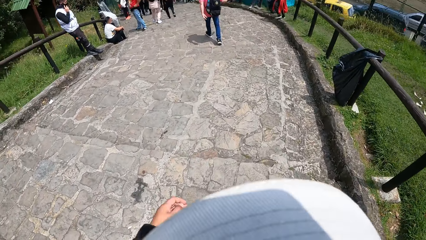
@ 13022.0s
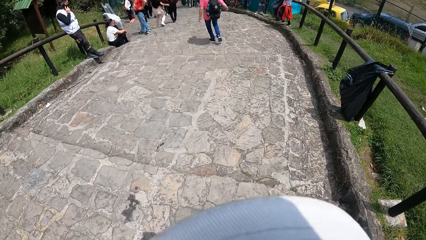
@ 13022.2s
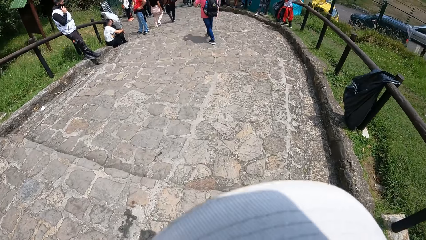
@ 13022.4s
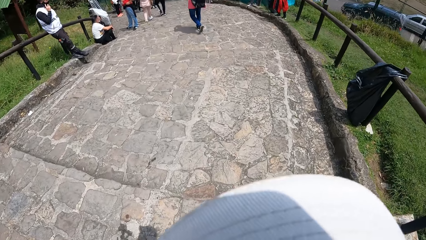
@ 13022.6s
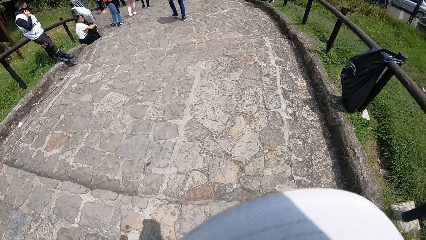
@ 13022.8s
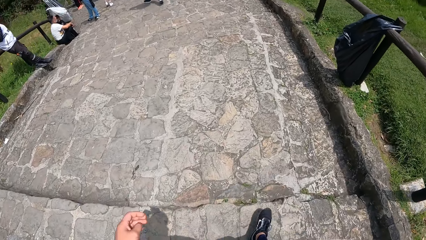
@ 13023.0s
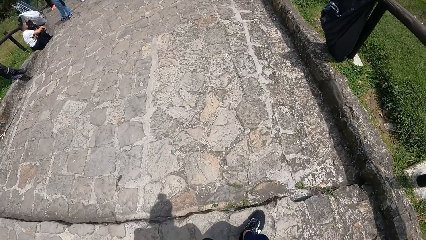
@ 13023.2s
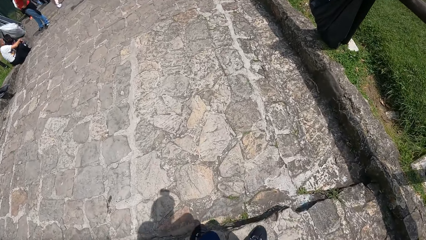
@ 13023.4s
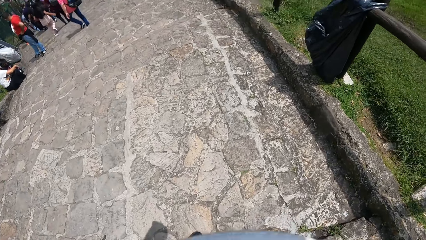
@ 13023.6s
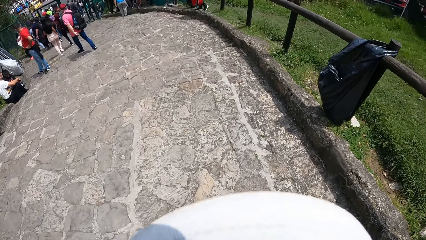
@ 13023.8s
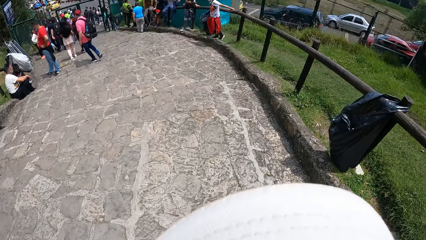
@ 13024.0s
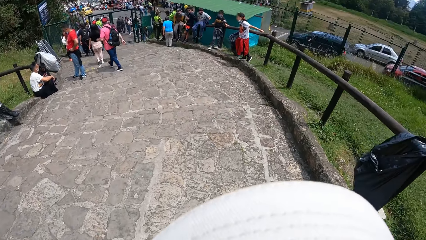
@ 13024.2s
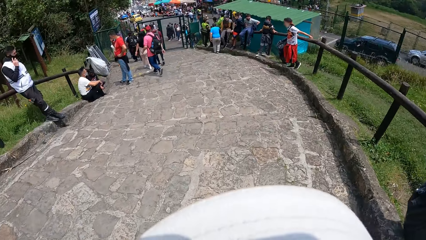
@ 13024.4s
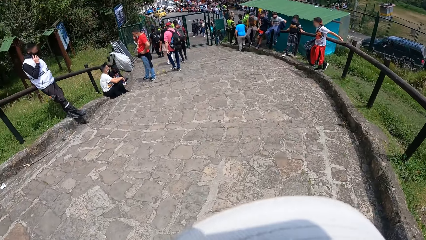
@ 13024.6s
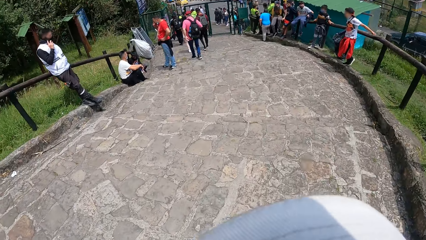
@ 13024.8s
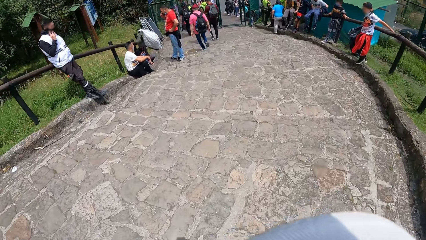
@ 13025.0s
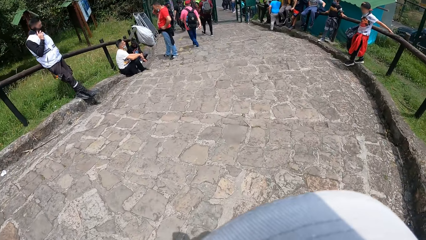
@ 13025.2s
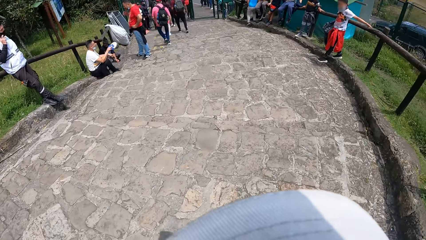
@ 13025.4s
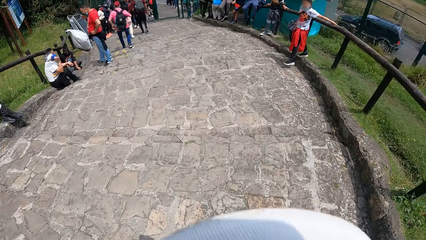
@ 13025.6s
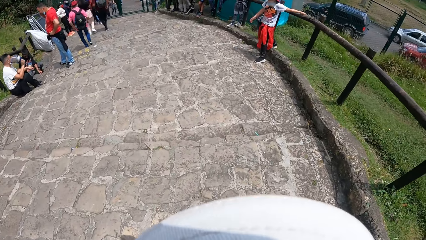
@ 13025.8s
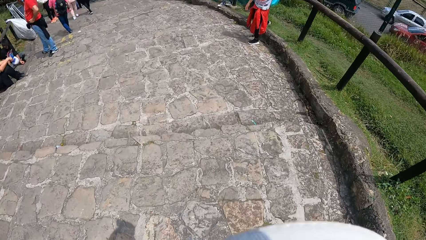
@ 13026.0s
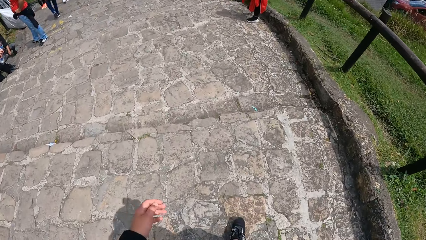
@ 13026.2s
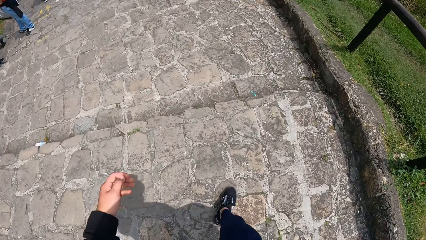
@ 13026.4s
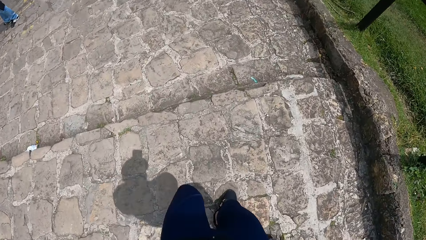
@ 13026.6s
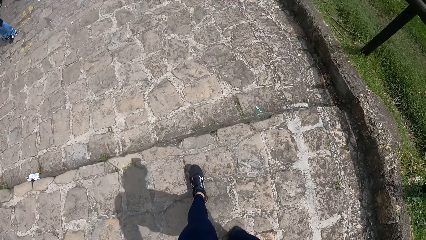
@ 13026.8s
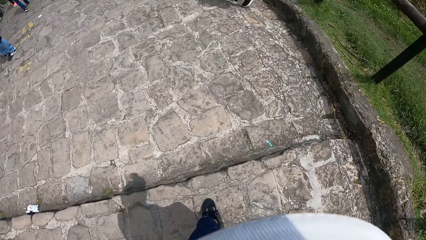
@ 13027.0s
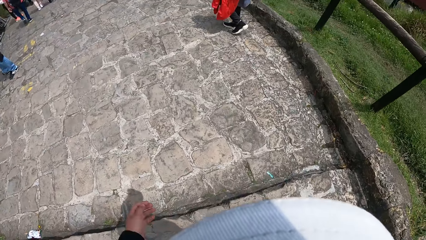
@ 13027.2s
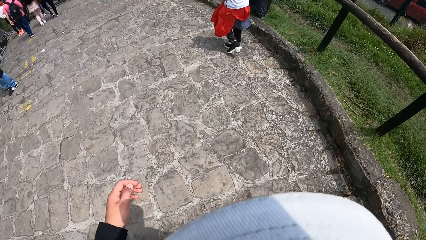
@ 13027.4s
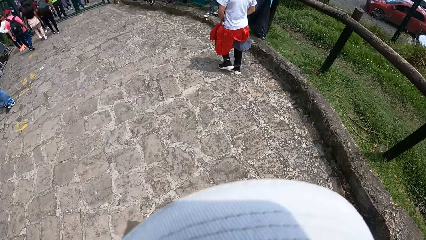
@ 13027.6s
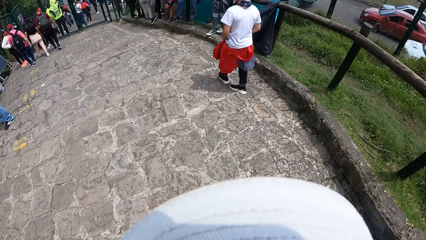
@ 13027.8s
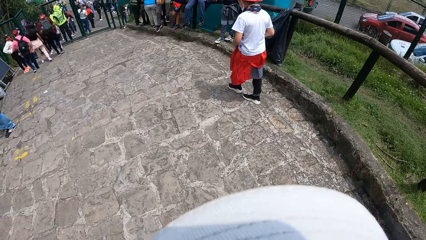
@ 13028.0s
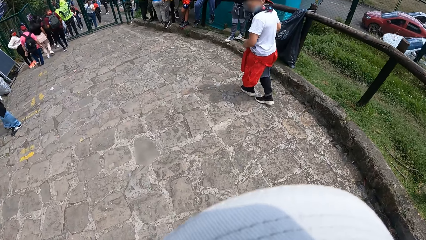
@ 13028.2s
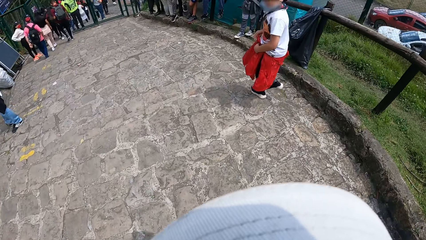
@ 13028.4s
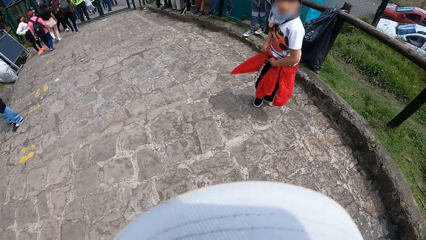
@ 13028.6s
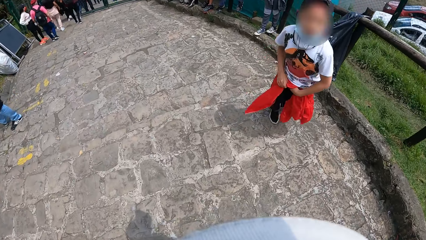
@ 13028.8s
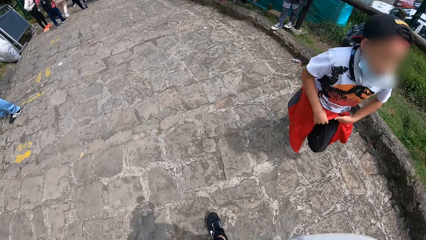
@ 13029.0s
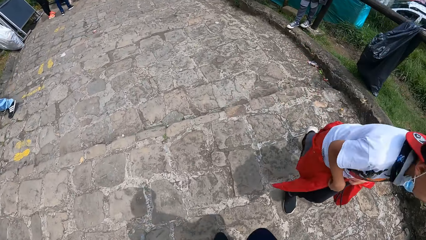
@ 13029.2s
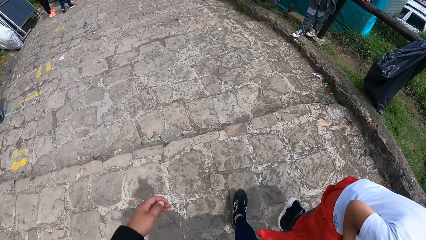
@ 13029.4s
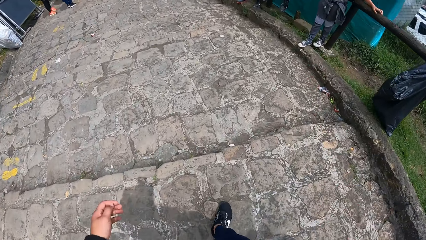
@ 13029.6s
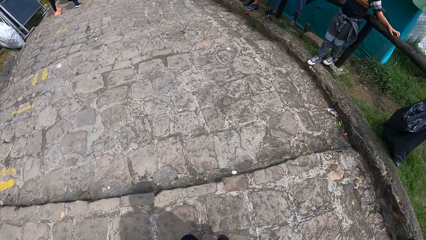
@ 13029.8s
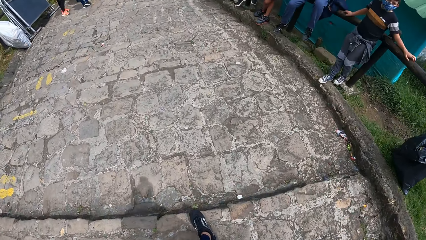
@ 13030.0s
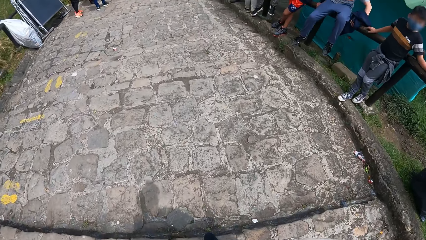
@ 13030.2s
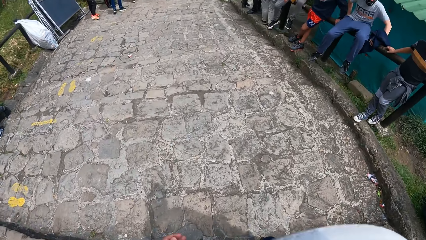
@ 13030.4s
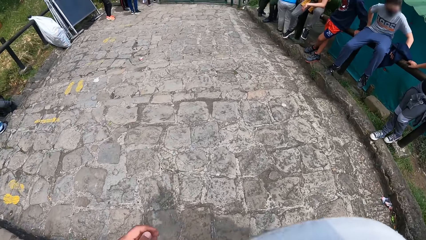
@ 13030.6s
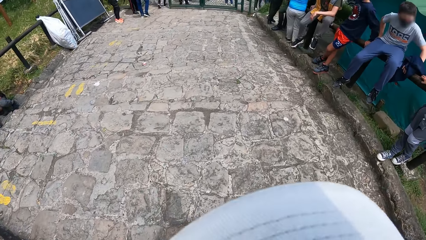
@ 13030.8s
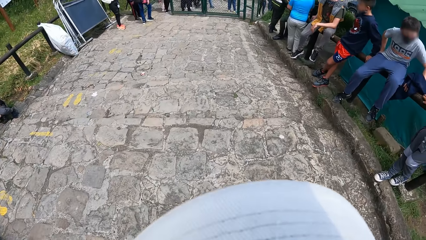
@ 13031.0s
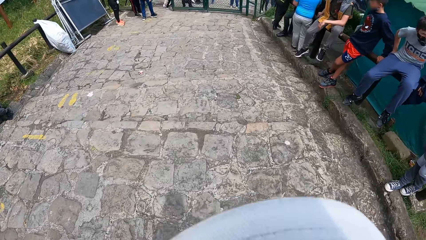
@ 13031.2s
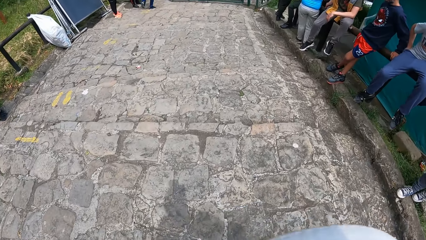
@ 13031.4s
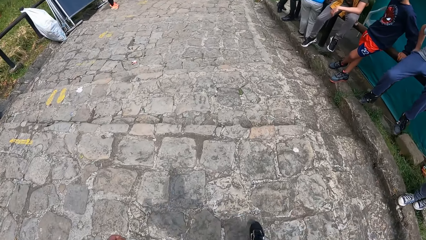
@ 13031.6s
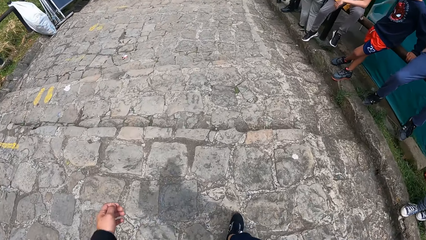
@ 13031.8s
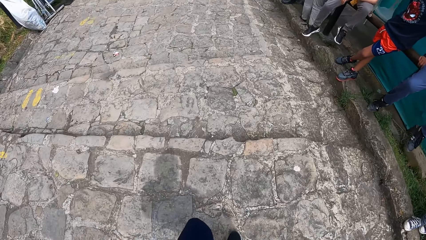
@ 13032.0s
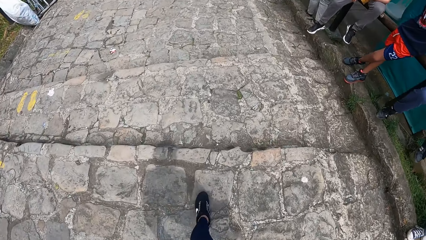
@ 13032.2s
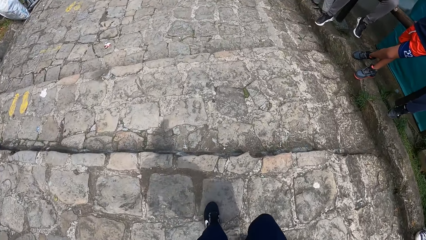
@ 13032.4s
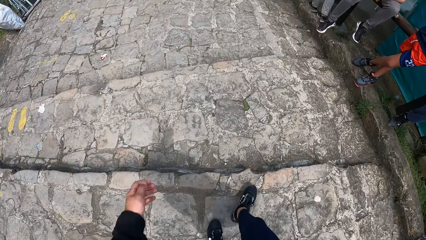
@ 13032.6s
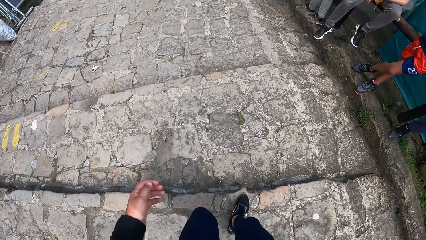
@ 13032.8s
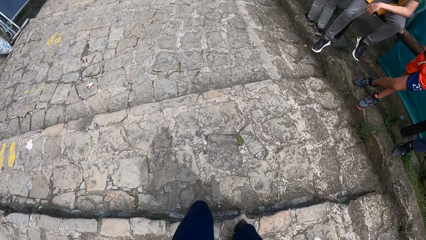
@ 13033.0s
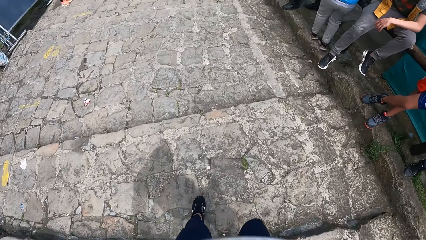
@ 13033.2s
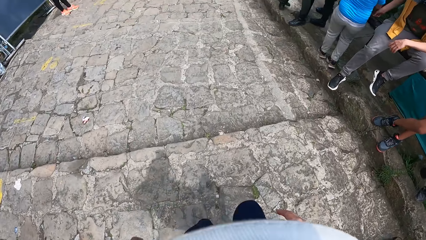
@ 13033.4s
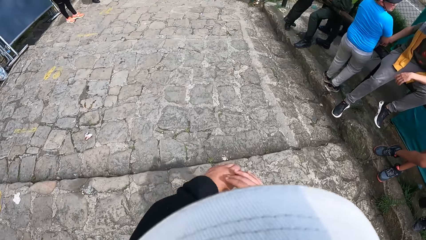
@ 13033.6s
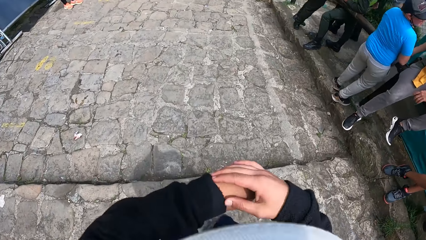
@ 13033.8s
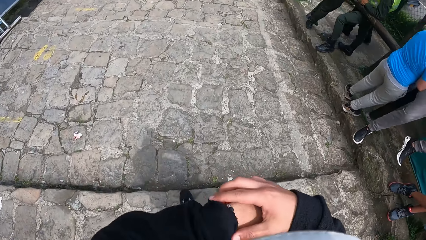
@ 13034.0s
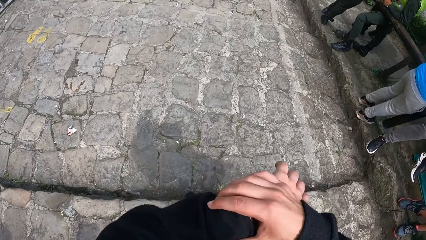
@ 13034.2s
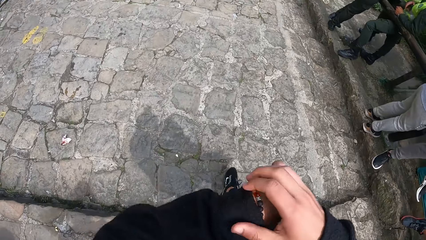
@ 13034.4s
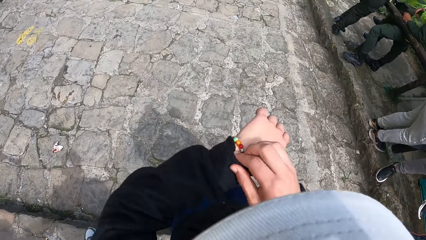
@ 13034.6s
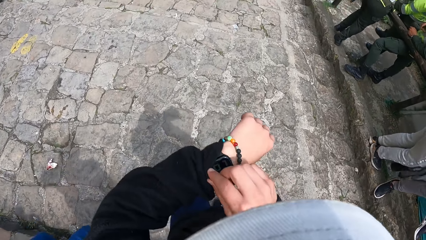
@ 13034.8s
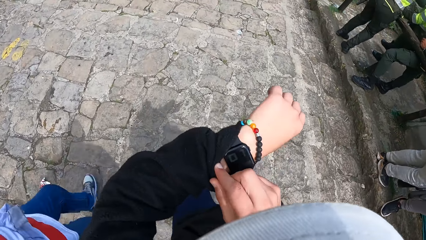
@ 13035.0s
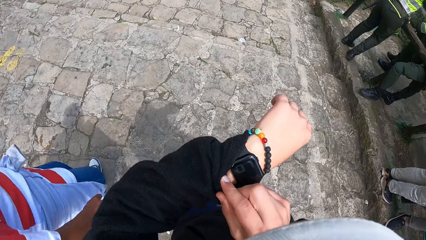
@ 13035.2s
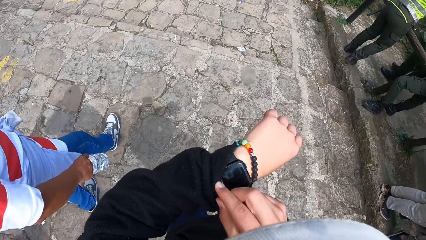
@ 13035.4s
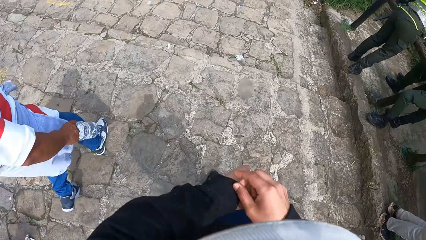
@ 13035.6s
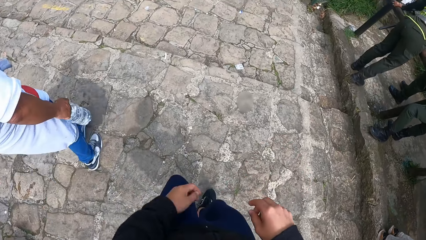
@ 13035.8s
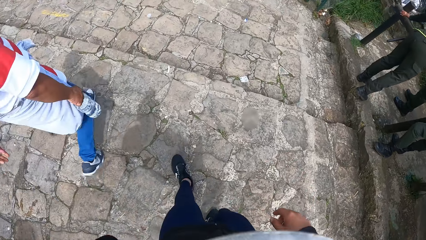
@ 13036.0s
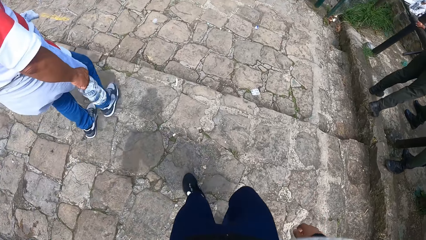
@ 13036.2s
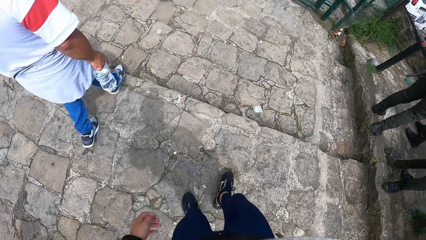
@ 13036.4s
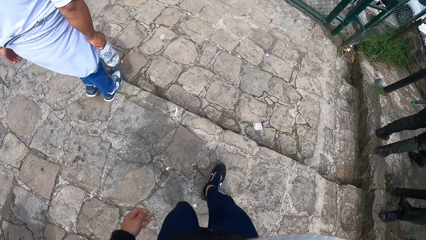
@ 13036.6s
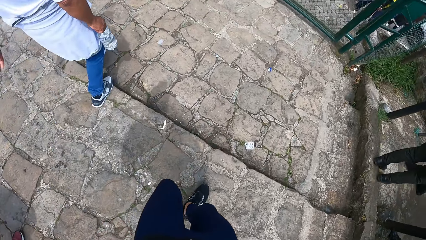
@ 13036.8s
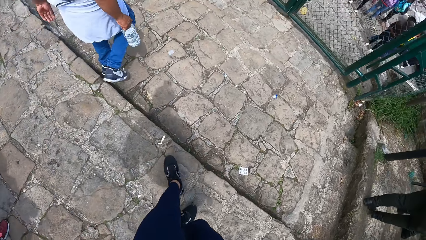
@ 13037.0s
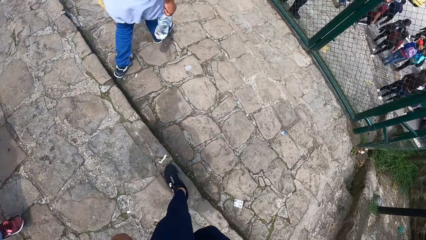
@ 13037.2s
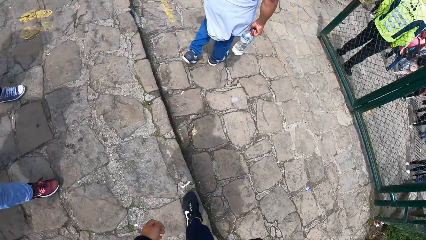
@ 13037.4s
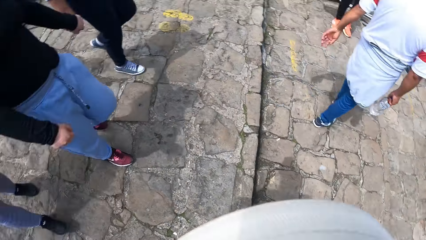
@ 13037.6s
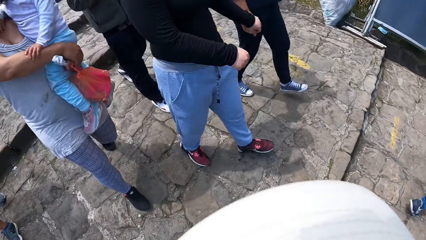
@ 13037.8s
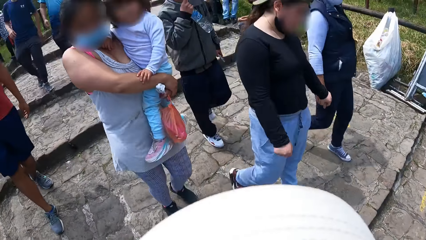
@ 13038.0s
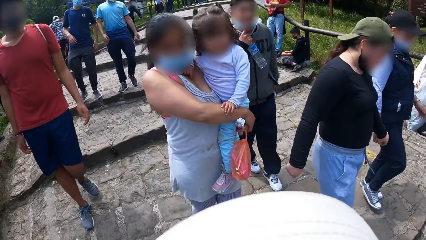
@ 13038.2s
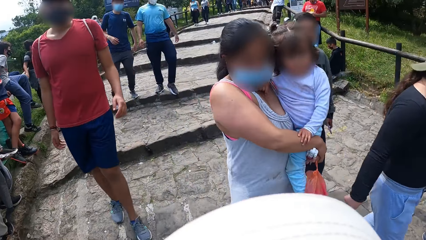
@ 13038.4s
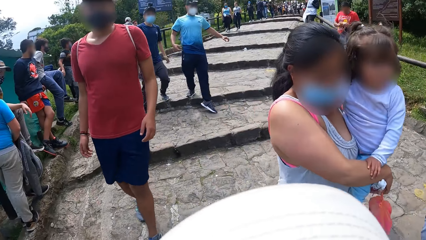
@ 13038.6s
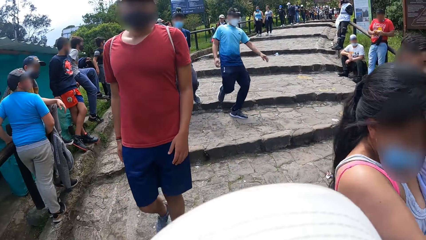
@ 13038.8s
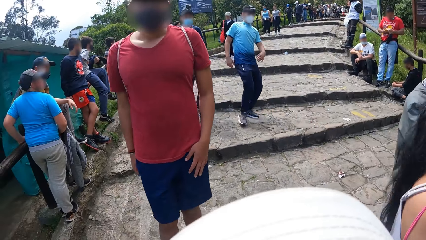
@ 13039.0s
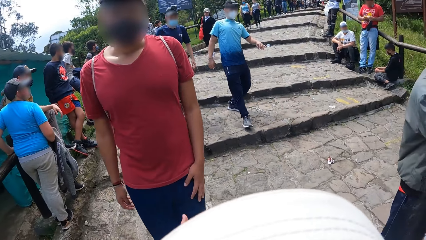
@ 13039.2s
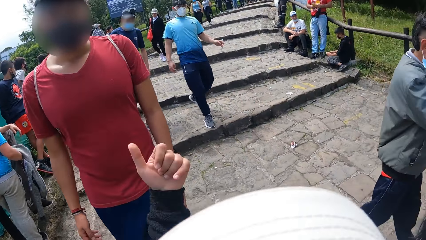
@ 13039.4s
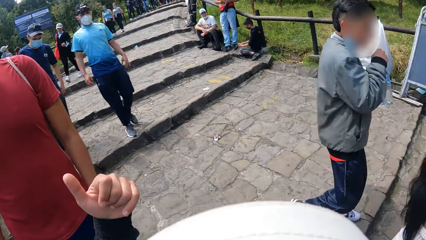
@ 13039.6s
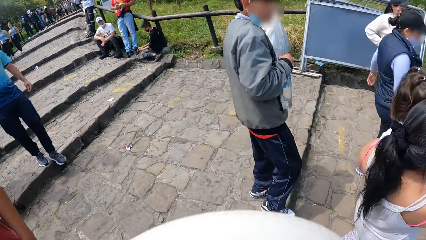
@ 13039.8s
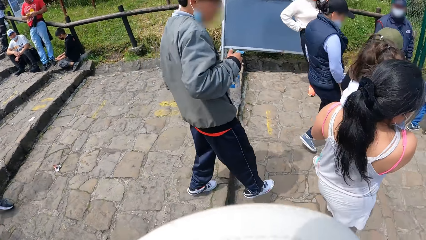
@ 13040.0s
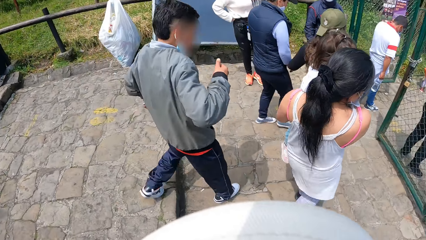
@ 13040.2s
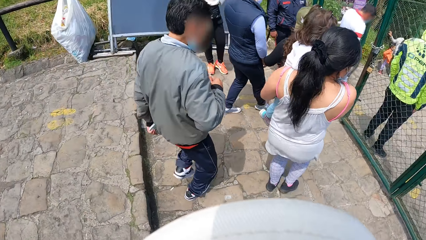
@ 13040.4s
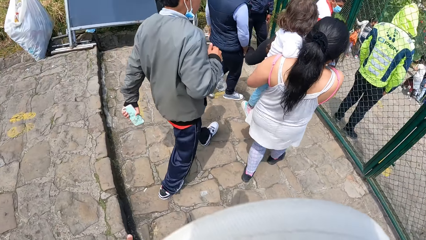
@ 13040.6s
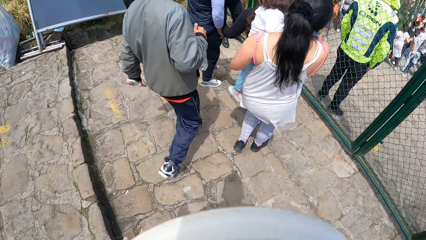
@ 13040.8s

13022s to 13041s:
The camera wearer walks. He looks at his watch in his left hand. He walks. He interacts with a man, another man, and a third man.
